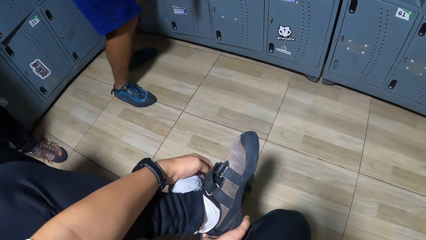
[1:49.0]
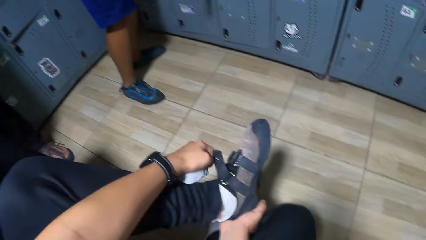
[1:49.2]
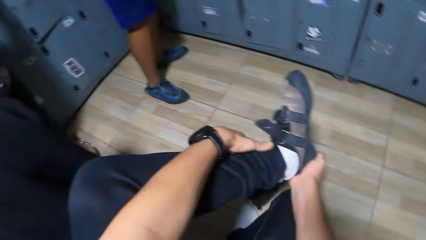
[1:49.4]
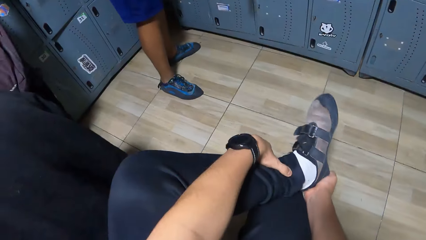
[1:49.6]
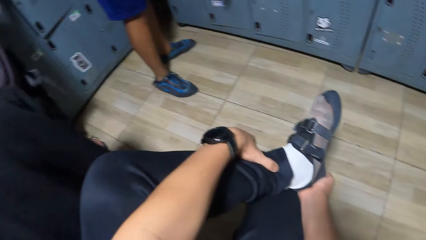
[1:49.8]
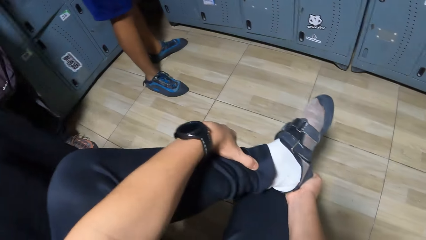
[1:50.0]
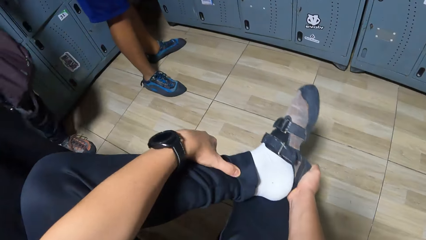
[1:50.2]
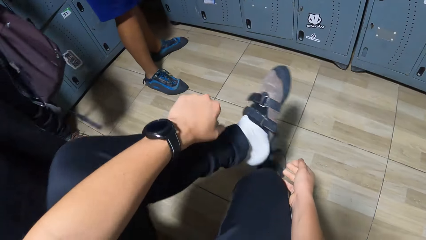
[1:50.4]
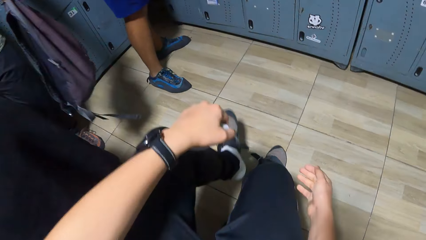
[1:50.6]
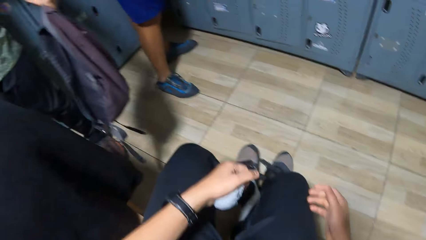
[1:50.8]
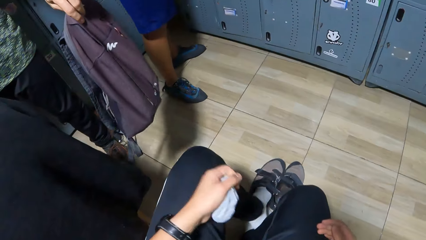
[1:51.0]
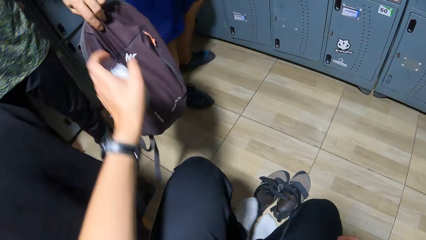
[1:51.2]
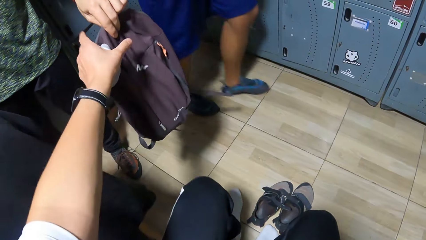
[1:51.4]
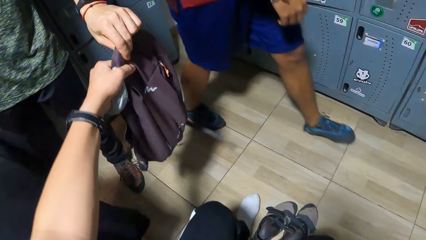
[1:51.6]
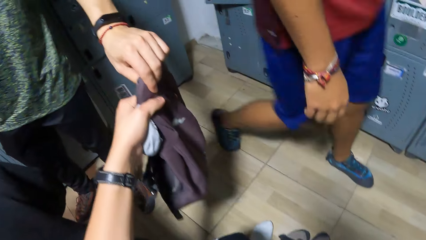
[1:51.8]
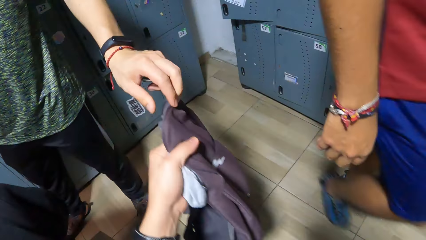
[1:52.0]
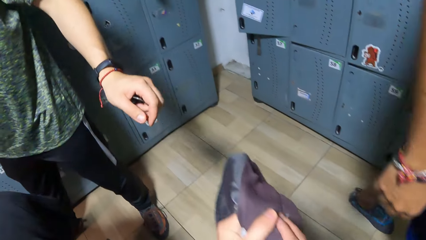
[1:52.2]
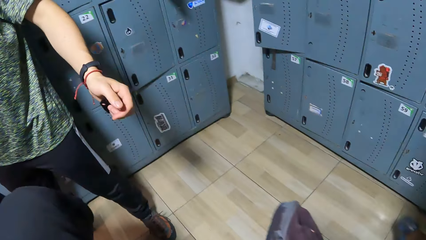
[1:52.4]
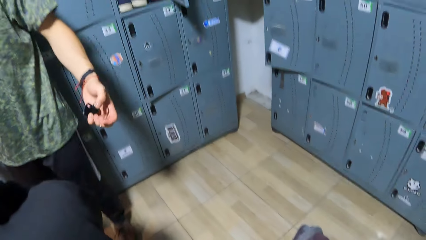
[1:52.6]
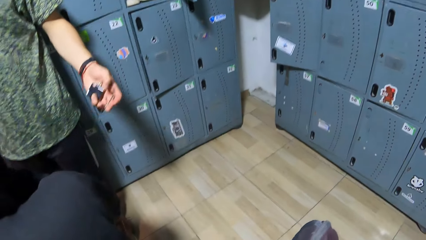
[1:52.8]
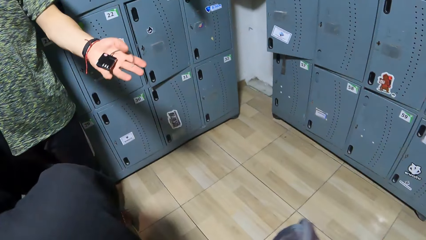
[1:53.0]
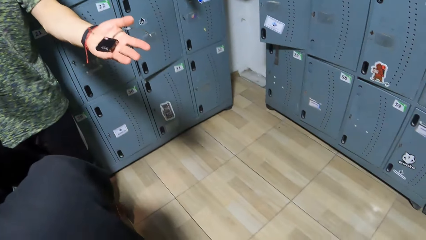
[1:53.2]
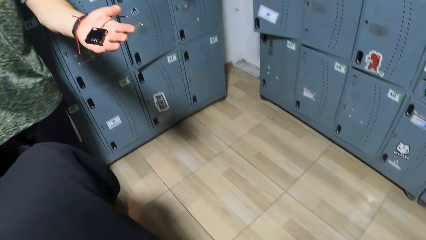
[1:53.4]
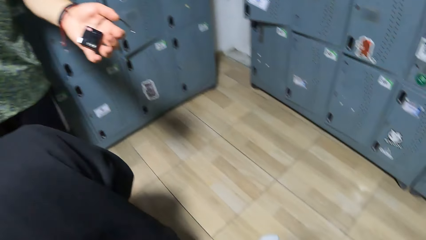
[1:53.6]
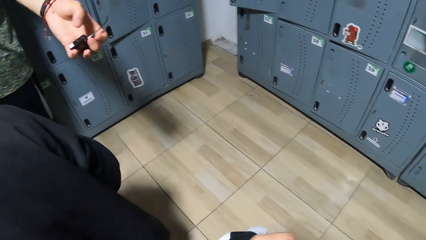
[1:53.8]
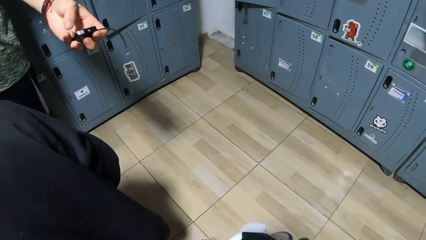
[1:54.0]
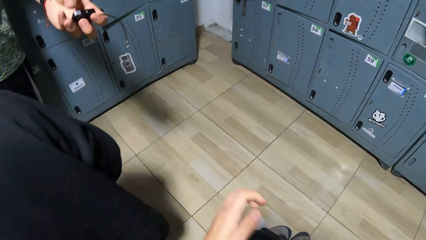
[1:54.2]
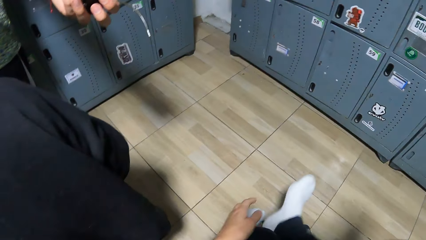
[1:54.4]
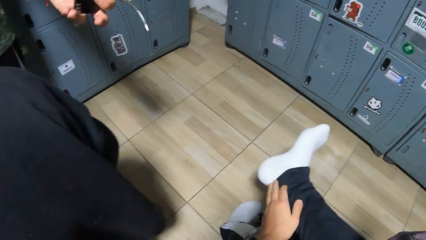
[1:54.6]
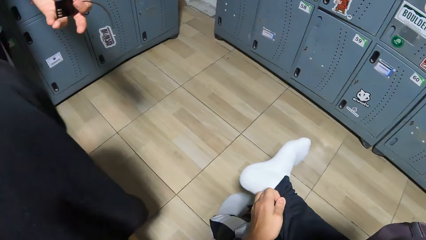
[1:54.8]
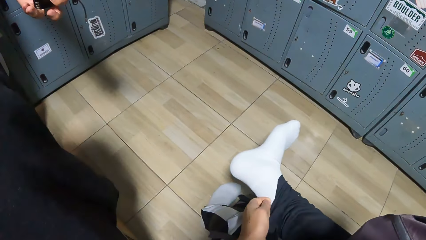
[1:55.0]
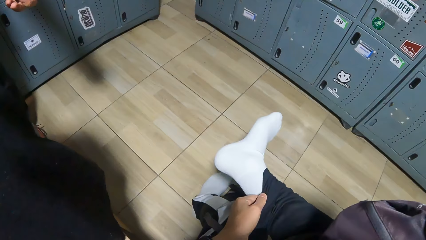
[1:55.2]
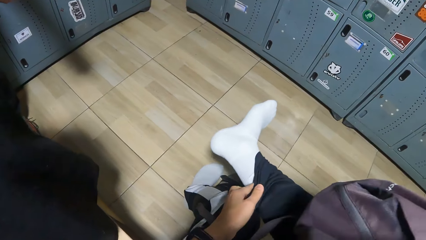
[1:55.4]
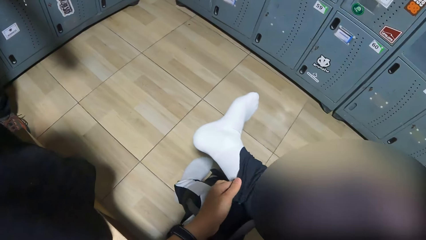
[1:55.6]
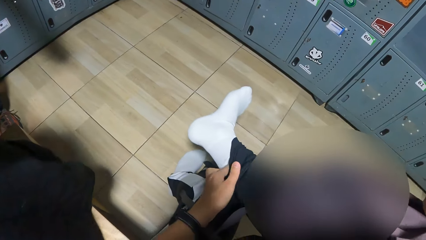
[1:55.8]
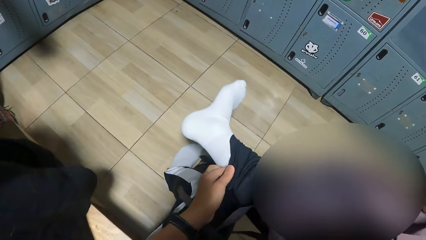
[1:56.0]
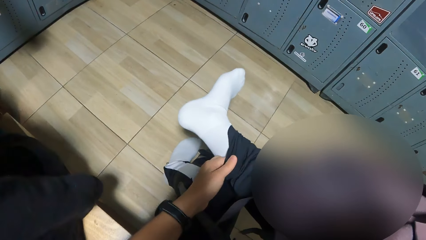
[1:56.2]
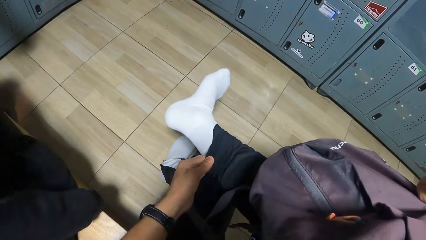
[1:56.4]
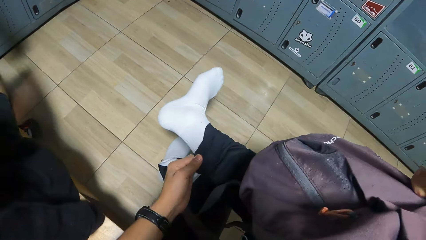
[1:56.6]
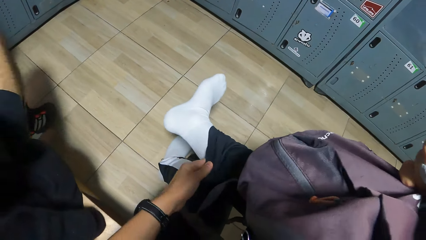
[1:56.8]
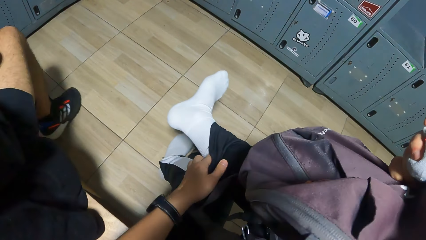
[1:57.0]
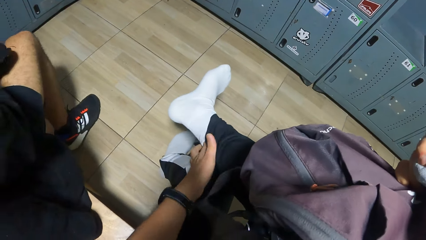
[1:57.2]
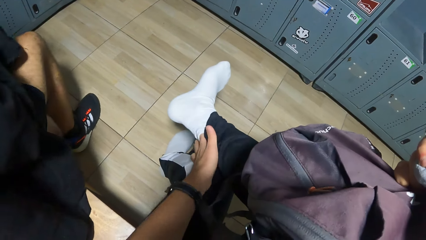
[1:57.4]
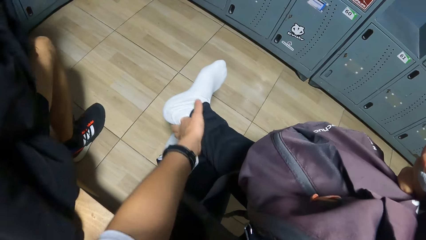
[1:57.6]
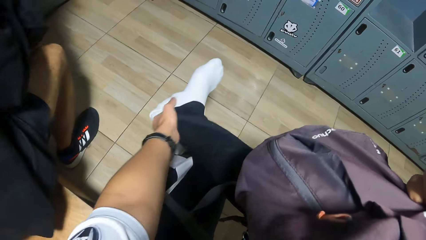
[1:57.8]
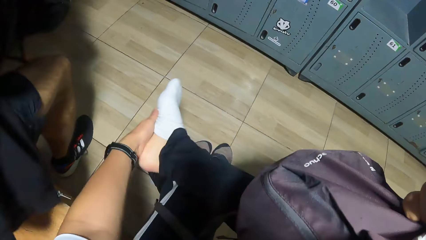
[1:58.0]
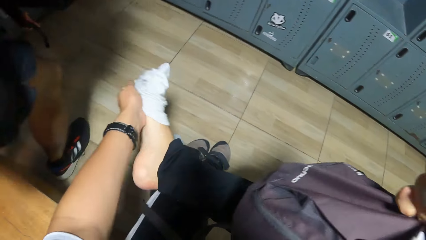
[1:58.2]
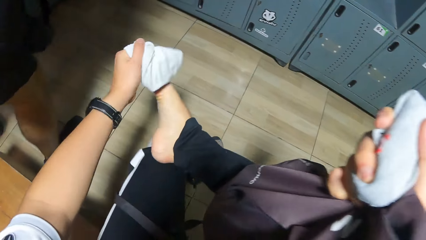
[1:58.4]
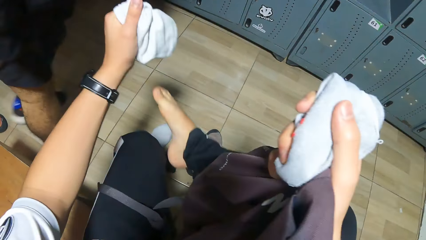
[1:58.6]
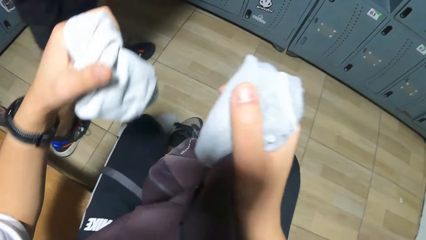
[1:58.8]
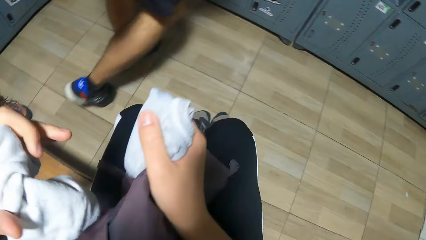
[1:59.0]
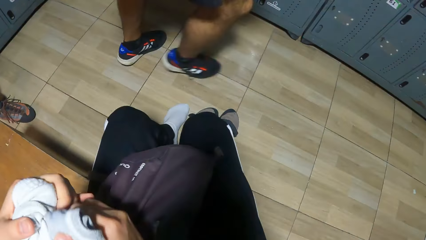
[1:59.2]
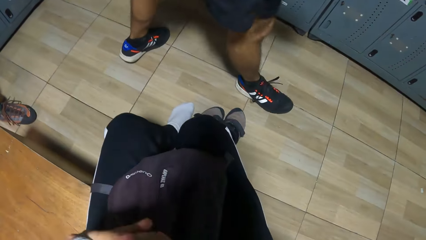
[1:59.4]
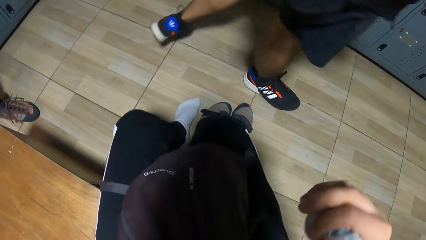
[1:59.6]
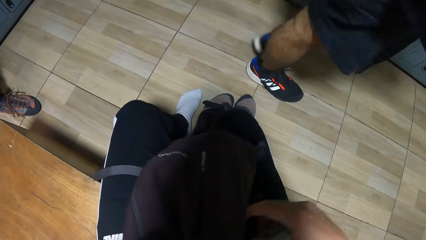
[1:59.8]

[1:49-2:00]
The camera wearer holds his shoe. He holds his left leg with his left hand and removes the shoe from his left leg with his right hand. He receives a bag from a man with his left hand. The man adjusts a camera battery. The camera wearer removes socks from his right leg with his left hand. He pulls up his trousers.

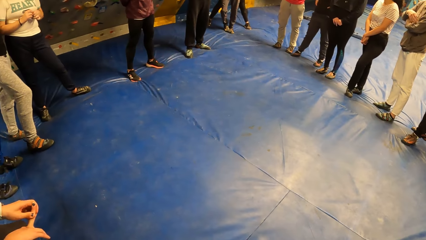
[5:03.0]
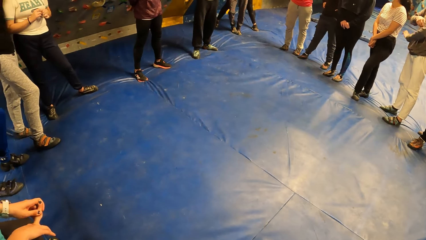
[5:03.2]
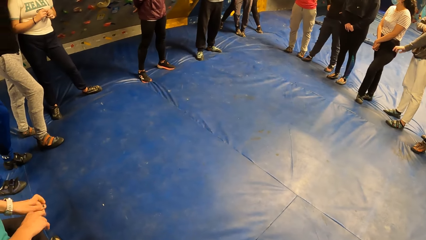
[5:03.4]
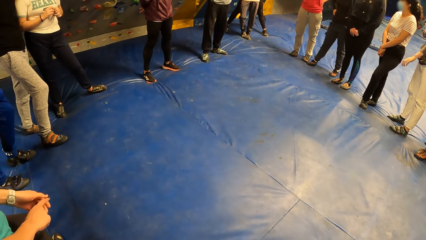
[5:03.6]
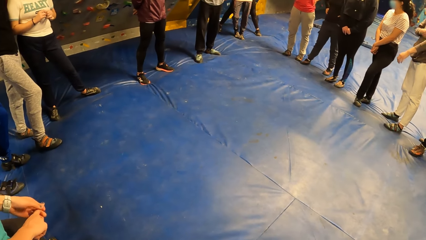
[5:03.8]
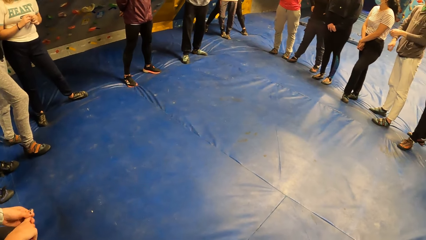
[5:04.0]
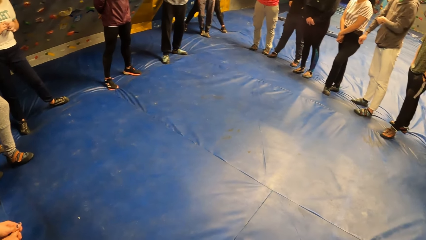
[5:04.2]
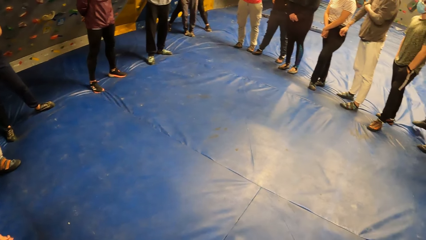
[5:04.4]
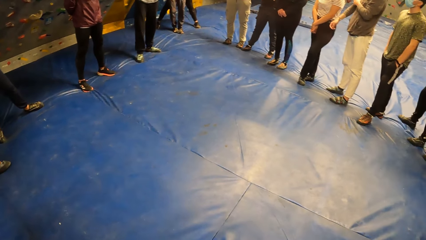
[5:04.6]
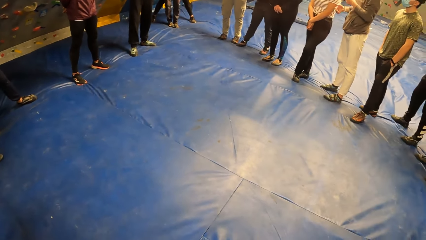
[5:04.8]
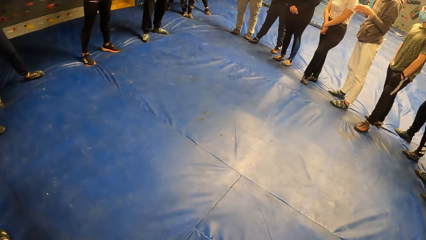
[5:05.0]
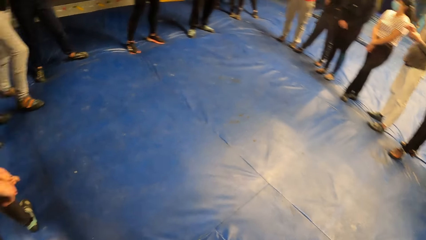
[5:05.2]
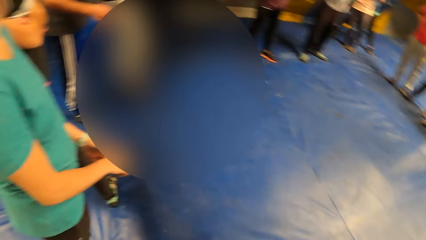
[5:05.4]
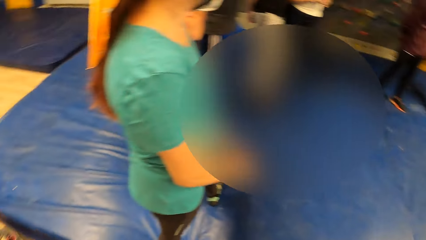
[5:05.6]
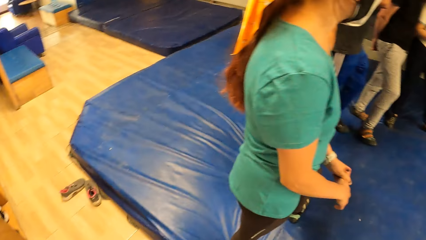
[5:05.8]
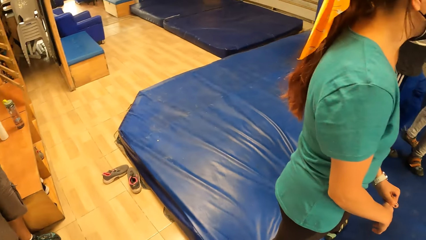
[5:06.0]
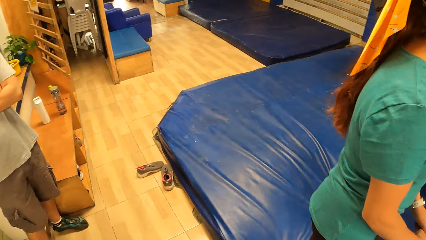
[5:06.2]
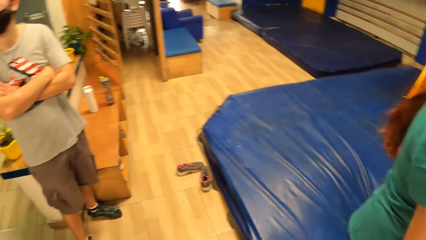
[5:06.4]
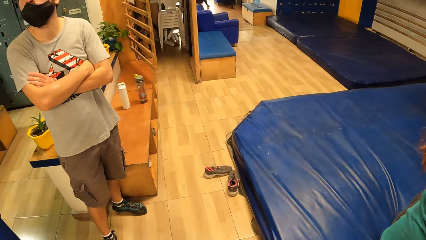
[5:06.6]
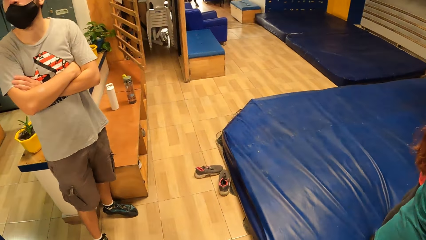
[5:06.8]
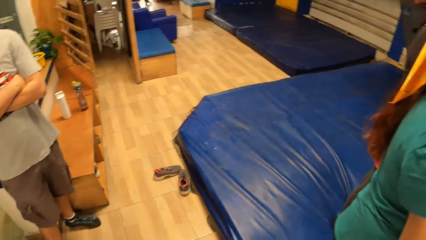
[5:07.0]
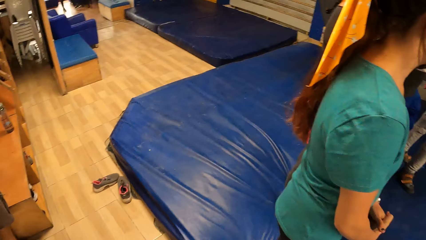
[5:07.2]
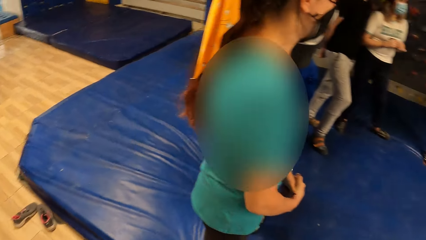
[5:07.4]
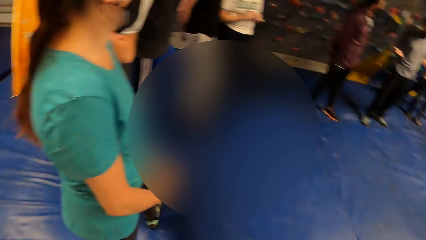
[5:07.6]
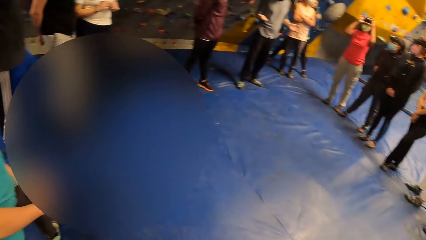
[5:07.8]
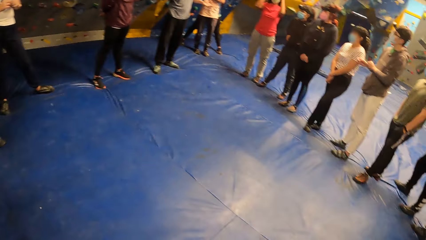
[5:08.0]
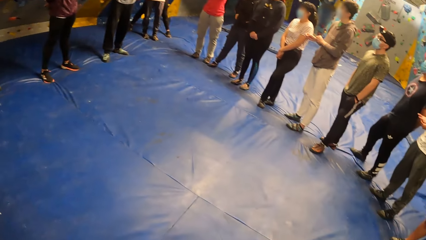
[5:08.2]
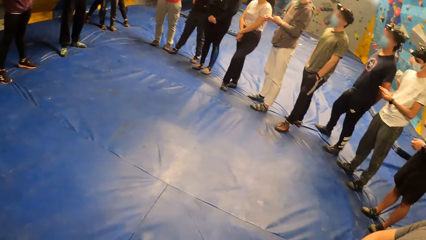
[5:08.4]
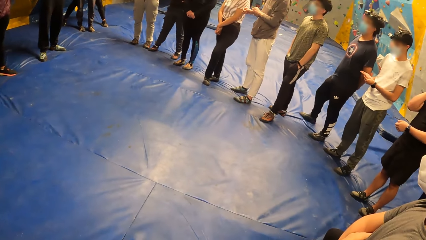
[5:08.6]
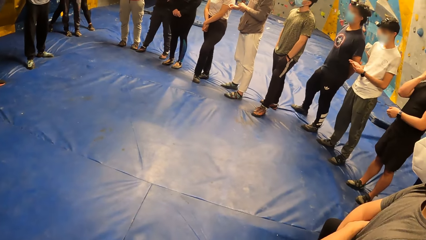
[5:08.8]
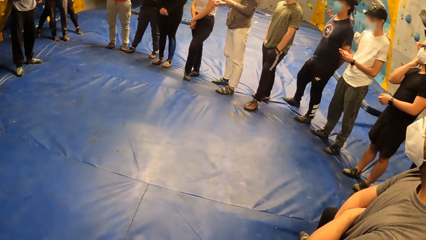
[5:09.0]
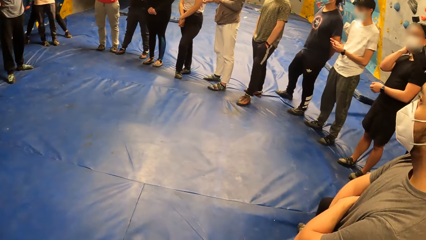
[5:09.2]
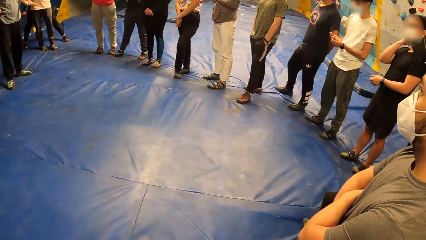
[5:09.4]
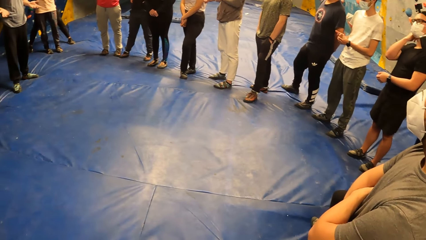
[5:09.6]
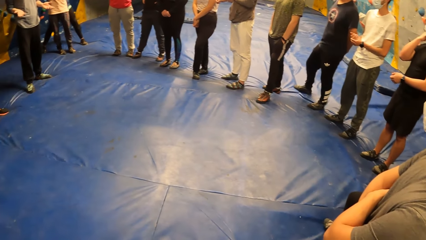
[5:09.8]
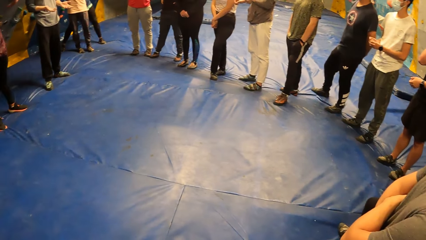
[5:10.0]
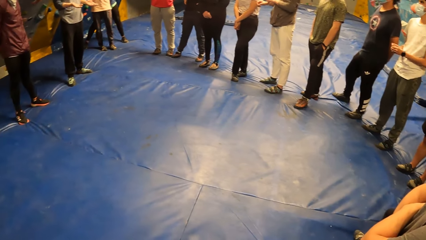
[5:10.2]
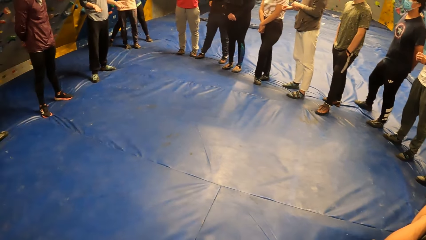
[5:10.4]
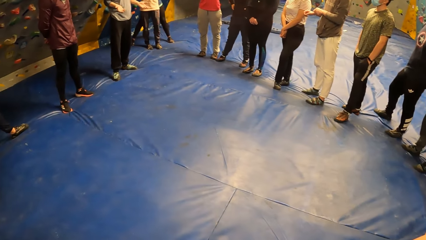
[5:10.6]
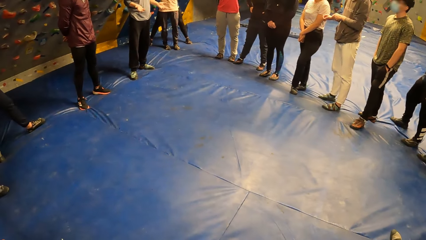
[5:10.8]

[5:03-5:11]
A man adjusts his shirt with his left hand. The camera wearer looks around the room. Another man stands on the floor. The camera wearer looks around the room. A third man interacts with several people.
